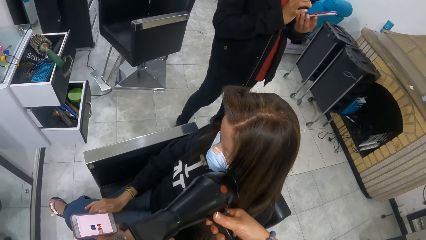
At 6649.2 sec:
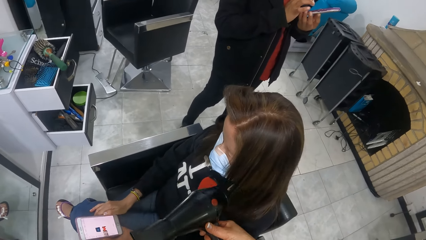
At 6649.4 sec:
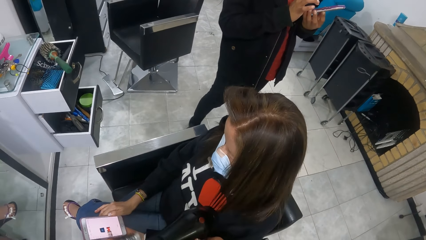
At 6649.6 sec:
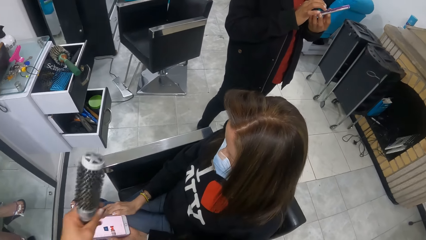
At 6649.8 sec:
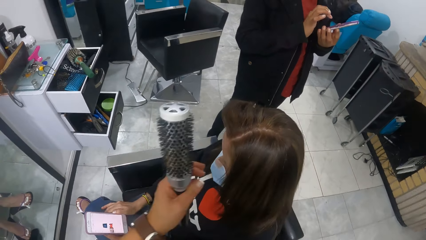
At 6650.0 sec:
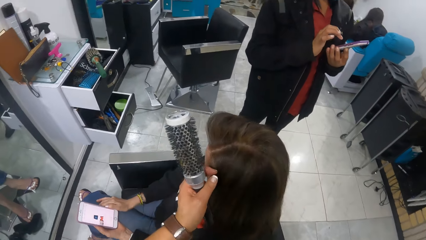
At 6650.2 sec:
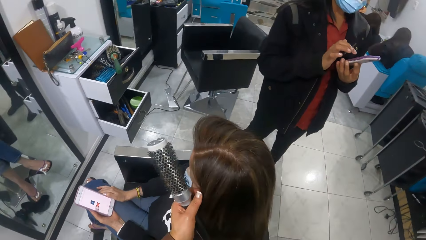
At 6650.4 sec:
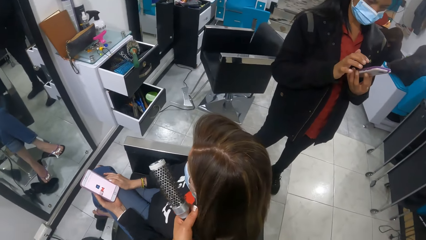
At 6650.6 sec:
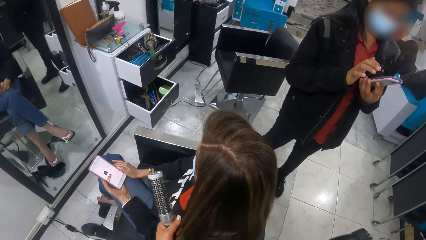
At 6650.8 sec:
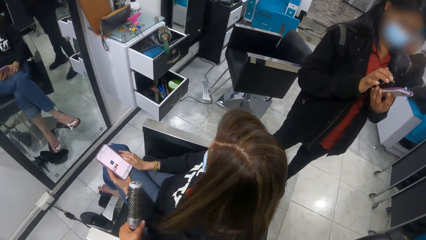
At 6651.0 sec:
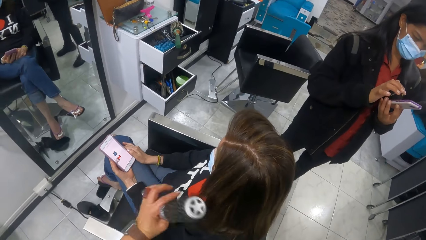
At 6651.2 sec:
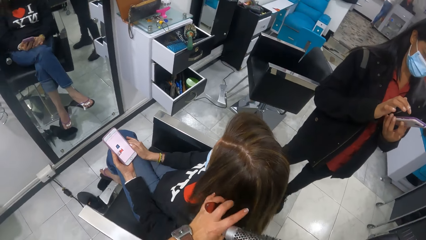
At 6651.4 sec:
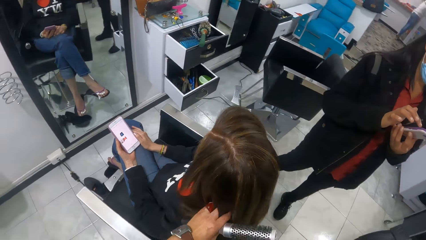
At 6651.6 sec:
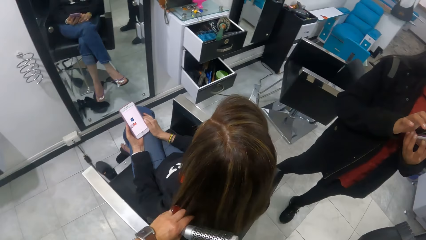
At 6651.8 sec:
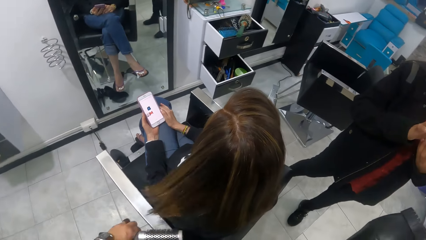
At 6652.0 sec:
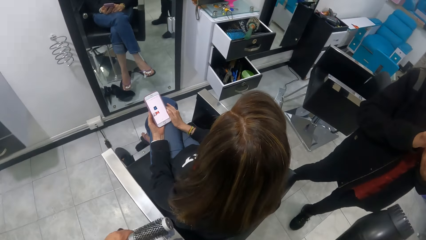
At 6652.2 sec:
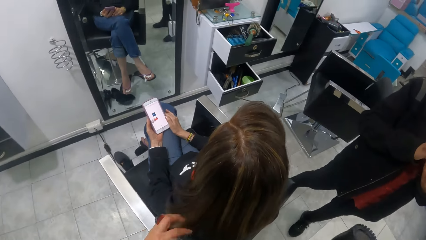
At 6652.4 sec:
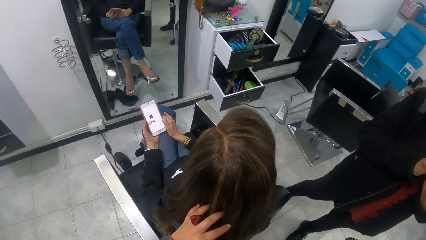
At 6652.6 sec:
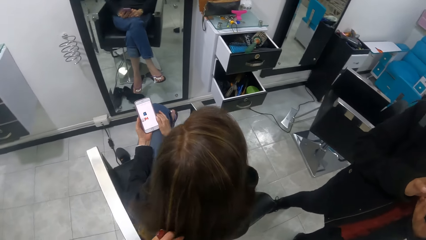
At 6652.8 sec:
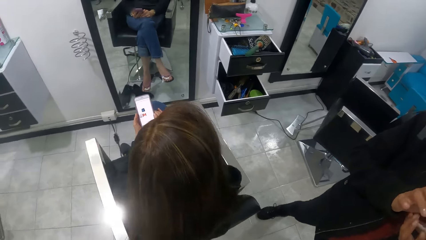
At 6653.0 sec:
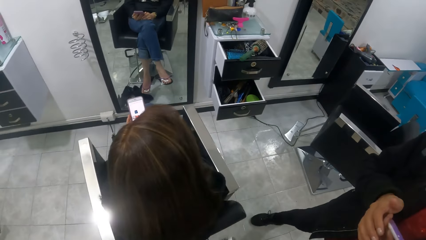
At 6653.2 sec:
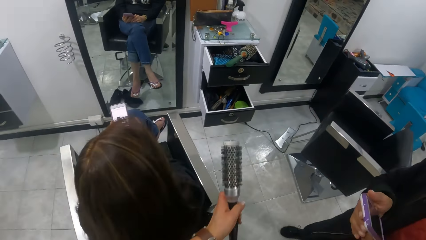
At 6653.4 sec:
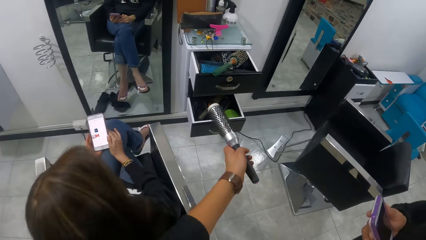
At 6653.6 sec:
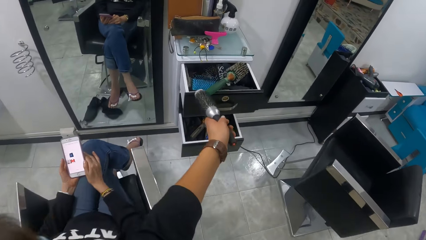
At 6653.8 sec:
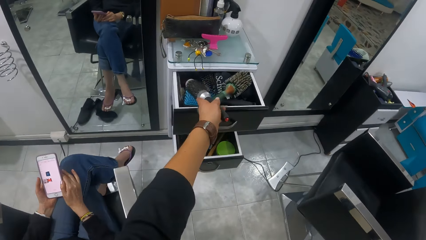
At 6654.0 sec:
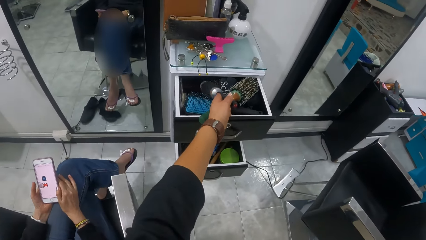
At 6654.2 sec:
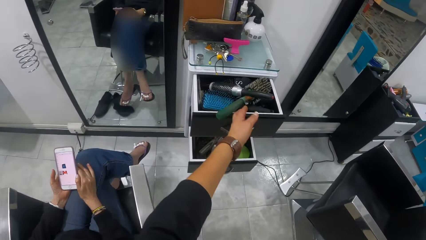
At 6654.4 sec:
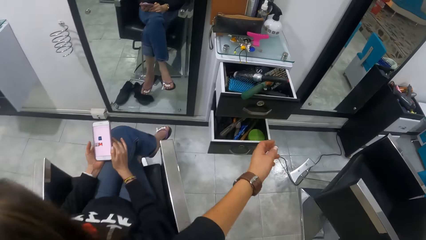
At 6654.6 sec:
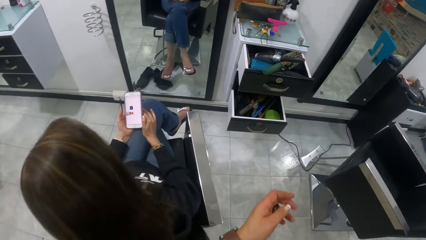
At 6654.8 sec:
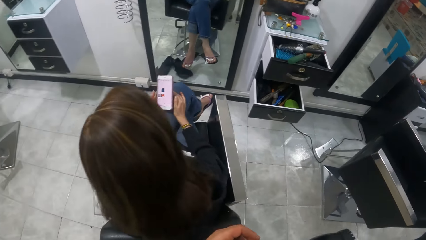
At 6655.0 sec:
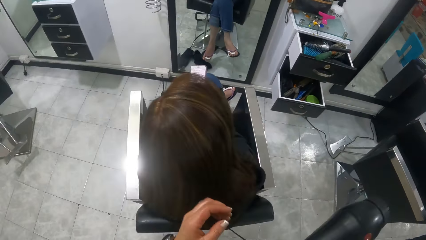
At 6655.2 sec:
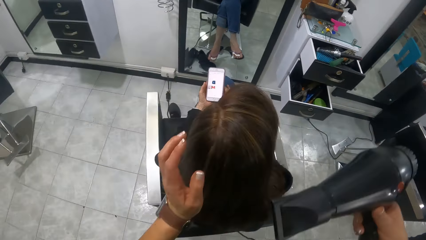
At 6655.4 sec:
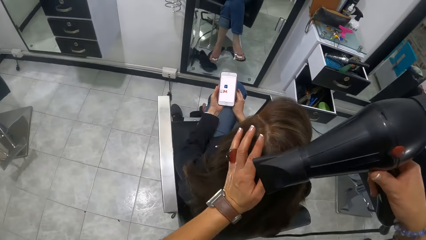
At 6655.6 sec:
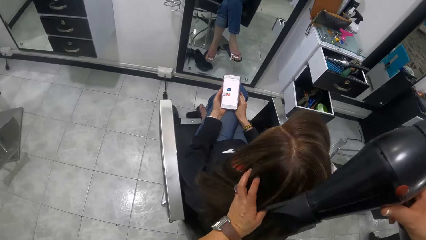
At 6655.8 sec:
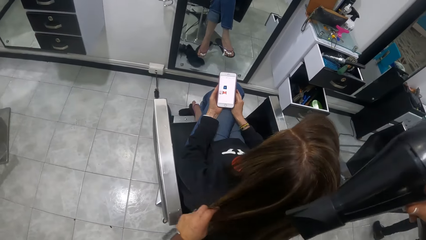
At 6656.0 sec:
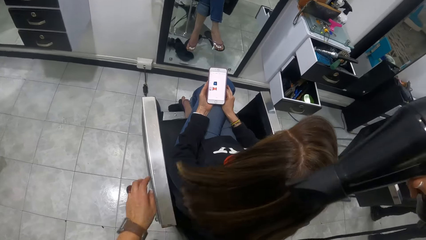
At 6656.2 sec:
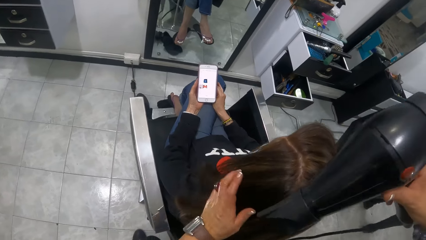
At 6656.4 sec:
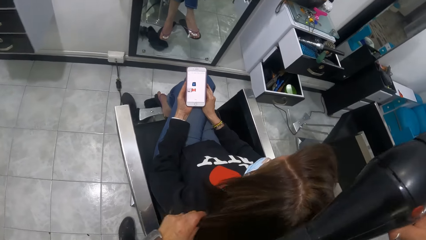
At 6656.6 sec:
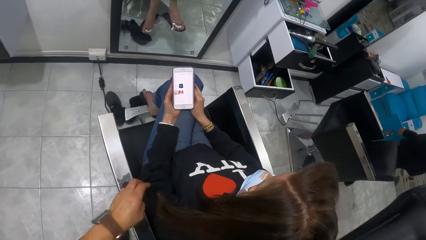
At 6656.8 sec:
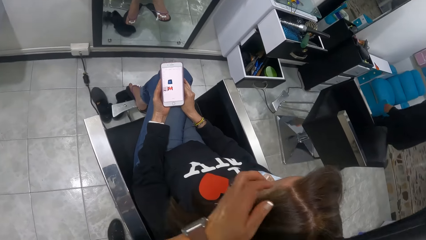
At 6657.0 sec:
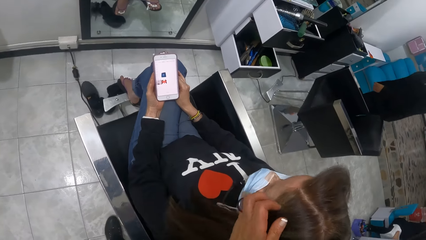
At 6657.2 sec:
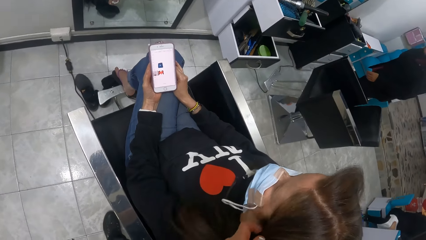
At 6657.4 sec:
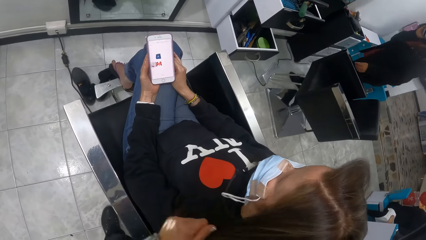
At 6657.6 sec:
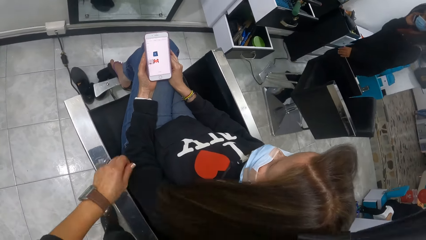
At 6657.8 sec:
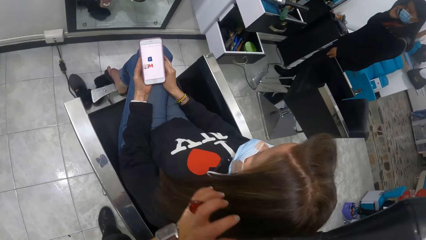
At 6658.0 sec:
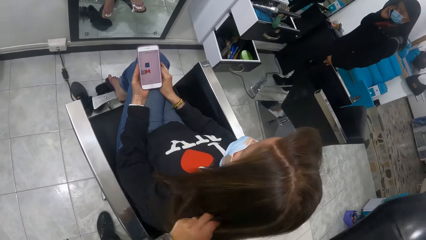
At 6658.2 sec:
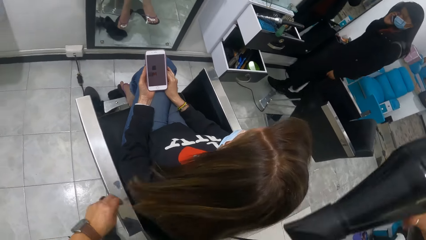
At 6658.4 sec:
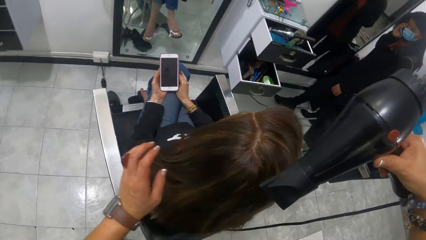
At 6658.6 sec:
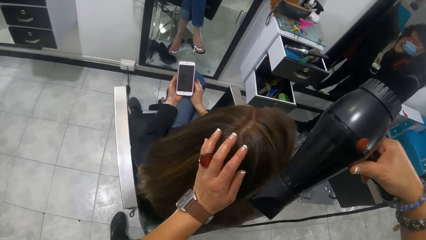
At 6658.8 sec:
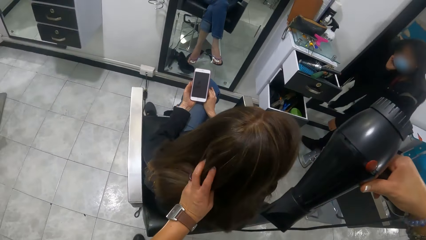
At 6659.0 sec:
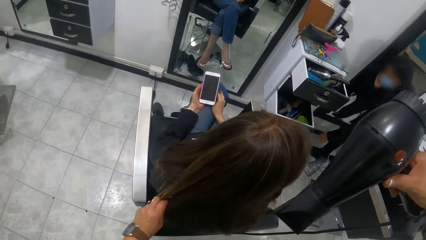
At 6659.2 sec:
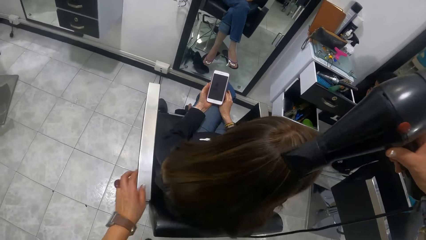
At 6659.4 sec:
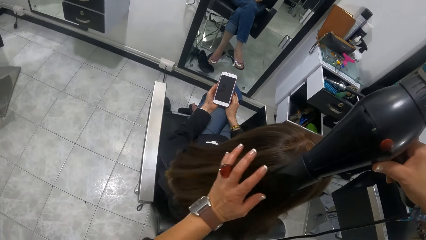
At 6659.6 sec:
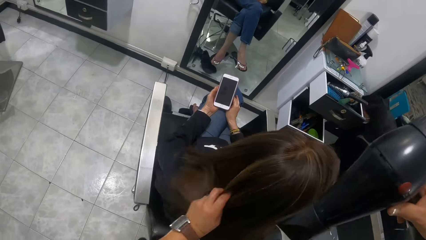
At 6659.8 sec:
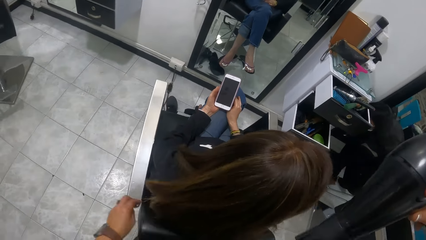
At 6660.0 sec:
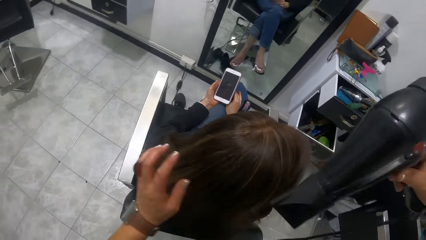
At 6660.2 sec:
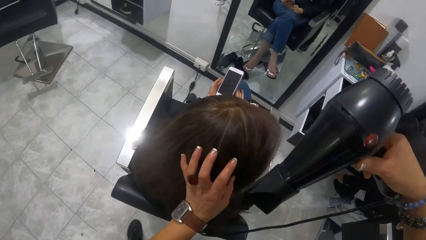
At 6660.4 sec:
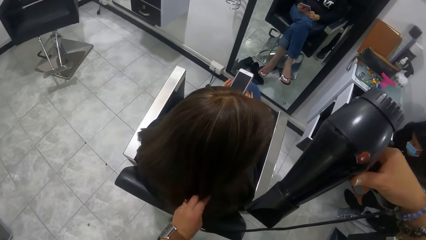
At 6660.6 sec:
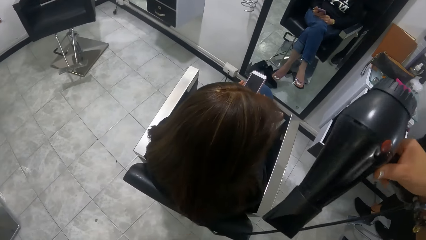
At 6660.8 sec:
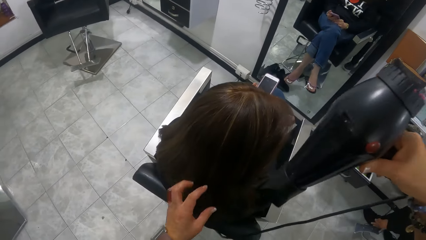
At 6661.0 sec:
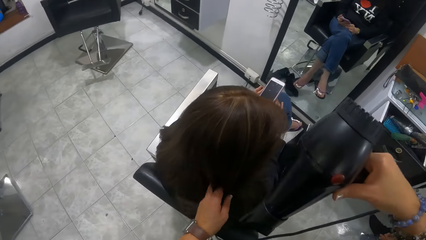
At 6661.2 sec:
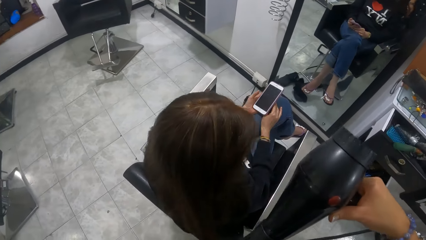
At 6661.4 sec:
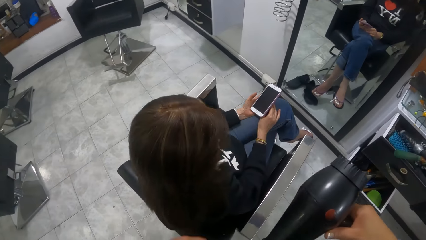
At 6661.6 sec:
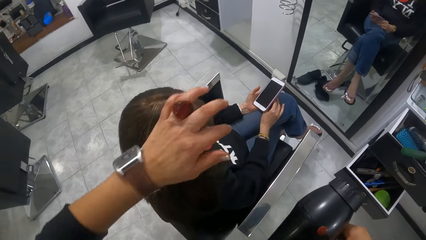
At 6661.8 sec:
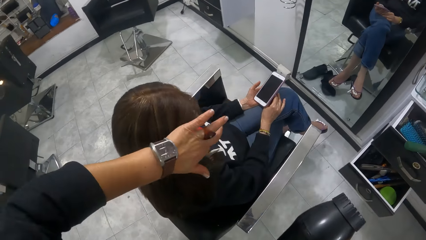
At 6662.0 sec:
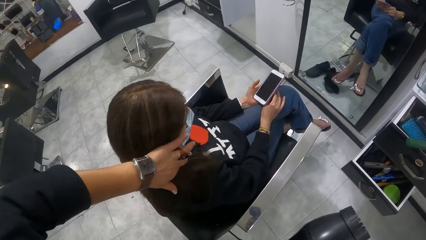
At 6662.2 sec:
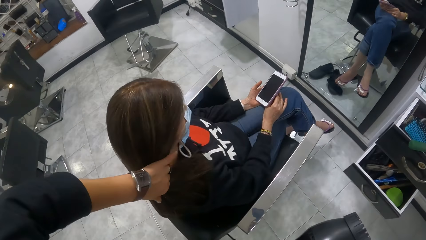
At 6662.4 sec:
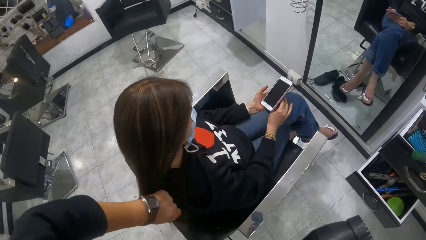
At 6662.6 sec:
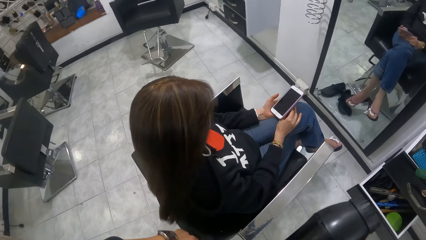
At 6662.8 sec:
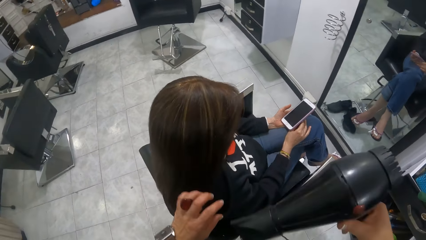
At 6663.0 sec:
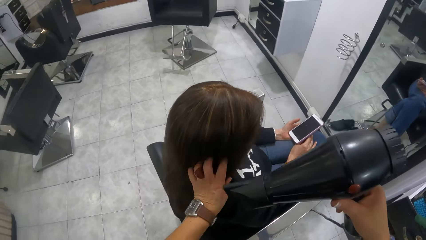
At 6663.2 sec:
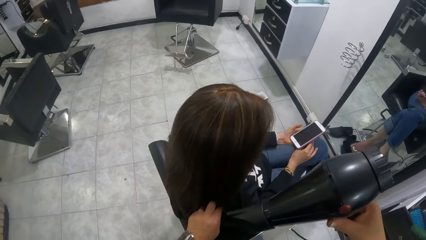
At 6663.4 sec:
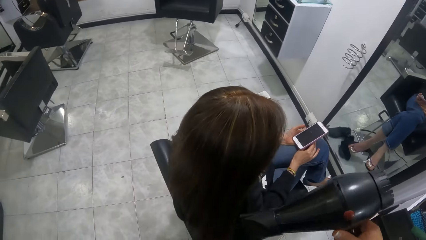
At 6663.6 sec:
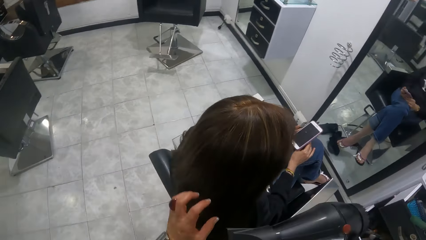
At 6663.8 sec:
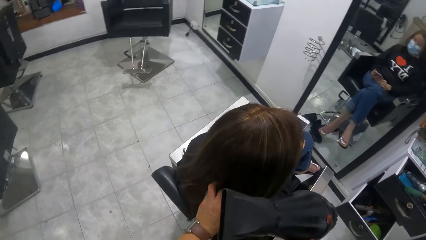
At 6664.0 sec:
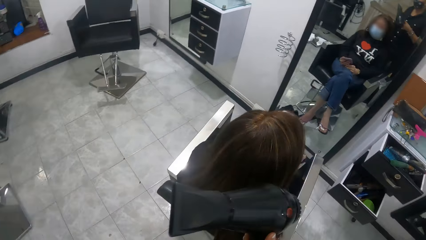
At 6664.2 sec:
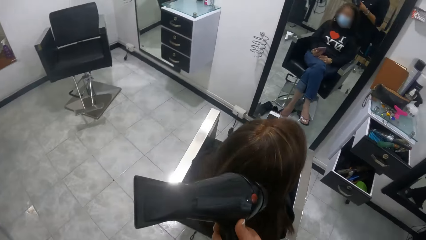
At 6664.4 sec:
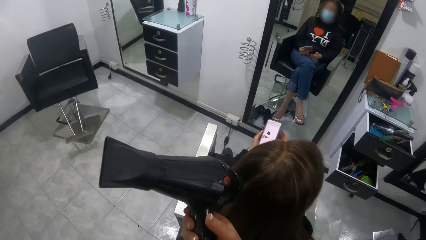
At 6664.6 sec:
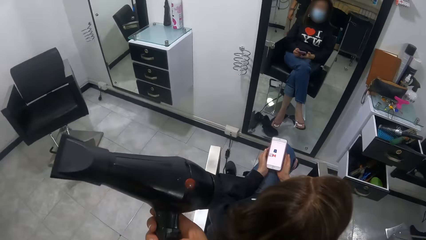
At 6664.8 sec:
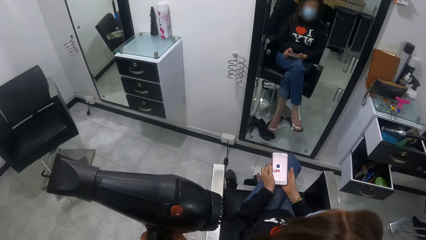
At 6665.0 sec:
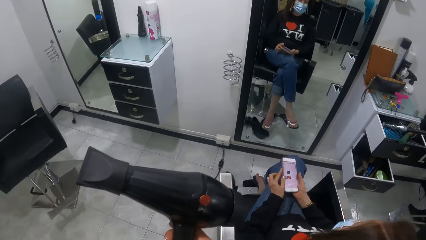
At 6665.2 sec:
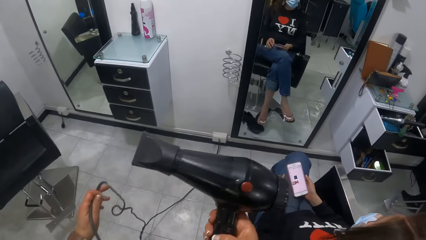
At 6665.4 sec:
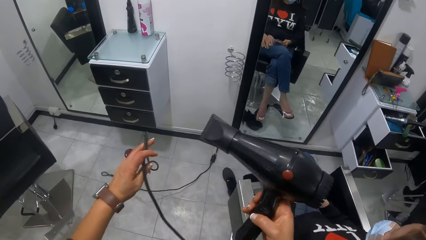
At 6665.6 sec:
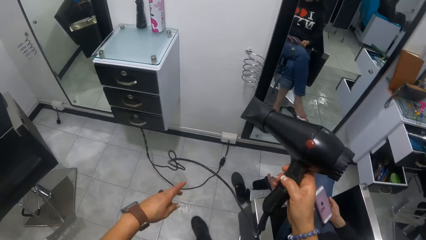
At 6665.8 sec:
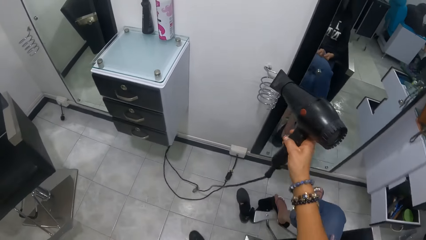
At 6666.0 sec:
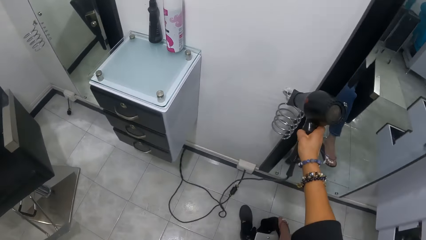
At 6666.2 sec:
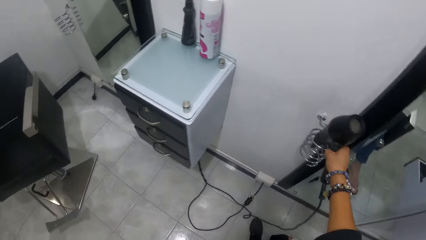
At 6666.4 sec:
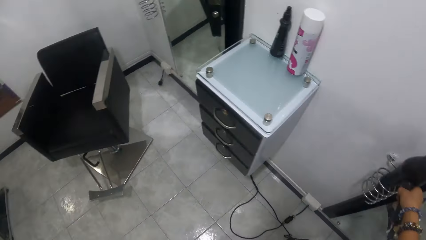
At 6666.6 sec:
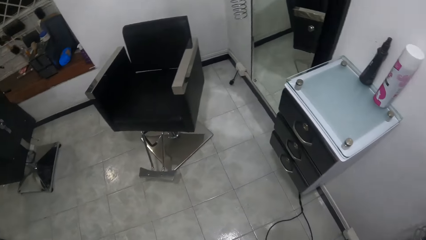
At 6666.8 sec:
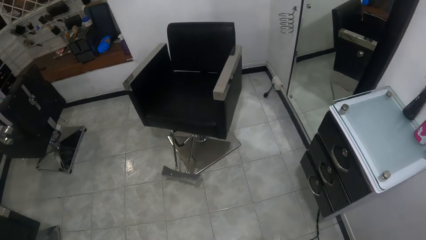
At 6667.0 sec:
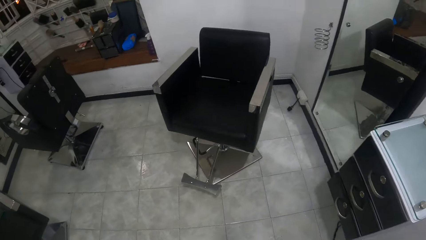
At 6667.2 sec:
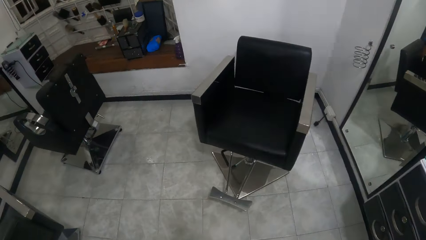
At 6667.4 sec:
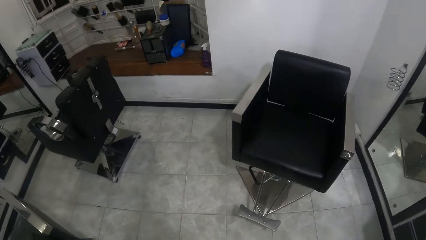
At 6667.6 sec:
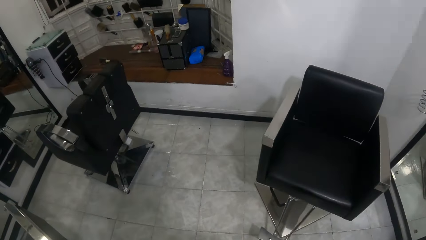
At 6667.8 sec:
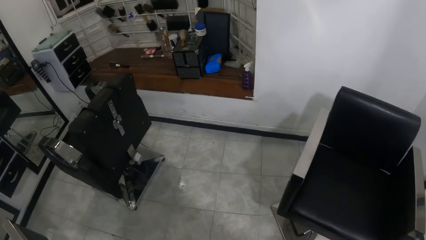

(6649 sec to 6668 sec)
The camera wearer touches the woman's hair with her left hand. She drops the hair brush in the drawer with her left hand. She straightens the woman's hair. She dries the woman's hair with the hair dryer in her right hand. She touches the woman's hair with her left hand. Another woman walks in the salon. She bends in the salon. She picks up something from the floor with her left hand. The camera wearer dries the first woman's hair with the hair dryer in her right hand. The first woman presses the phone in her left hand. She presses the phone in her left hand with her left hand. The camera wearer moves in the salon. The first woman passes the phone from her left hand to her right hand. The camera wearer throws the hair dryer cable on the floor with her left hand. She places the hair dryer in a hair dryer holder wall mount with her right hand. She looks around. She walks in the salon.
